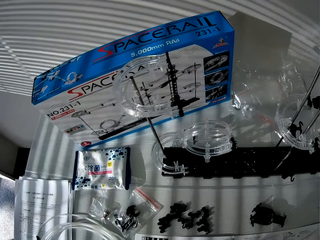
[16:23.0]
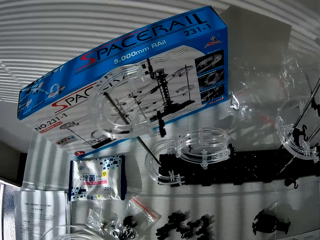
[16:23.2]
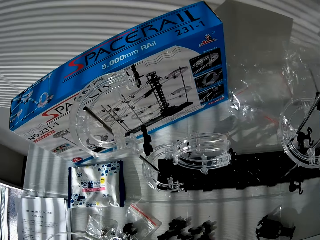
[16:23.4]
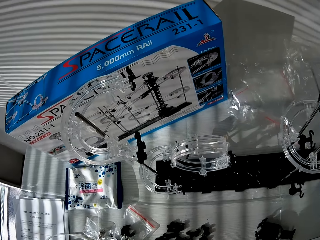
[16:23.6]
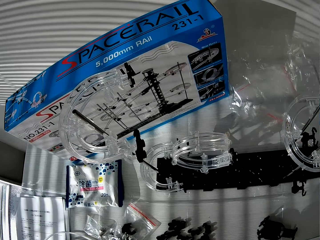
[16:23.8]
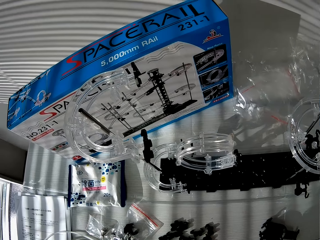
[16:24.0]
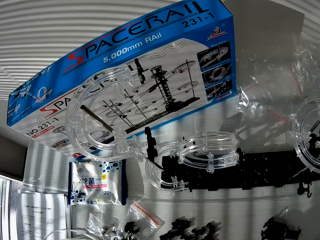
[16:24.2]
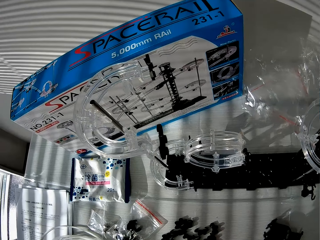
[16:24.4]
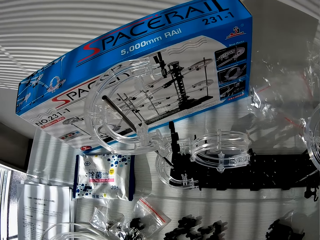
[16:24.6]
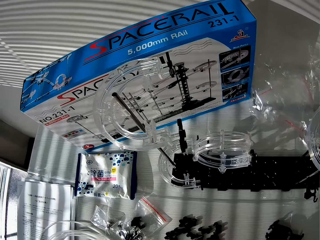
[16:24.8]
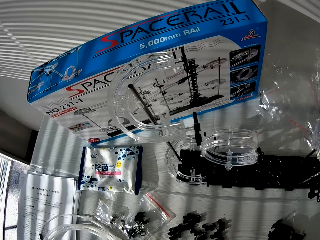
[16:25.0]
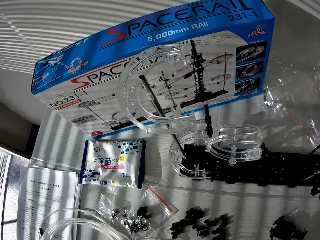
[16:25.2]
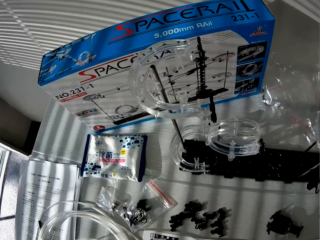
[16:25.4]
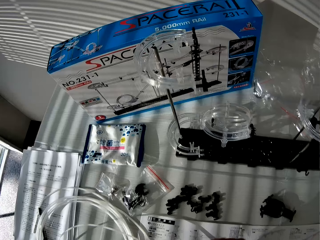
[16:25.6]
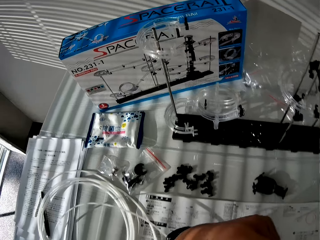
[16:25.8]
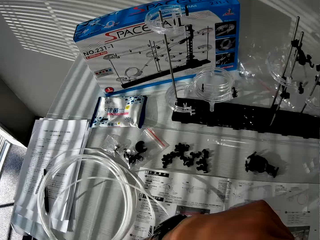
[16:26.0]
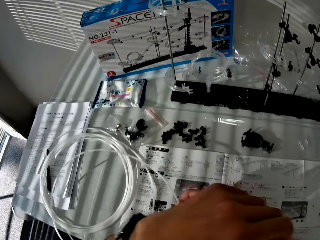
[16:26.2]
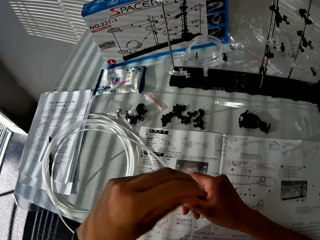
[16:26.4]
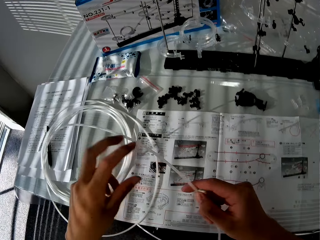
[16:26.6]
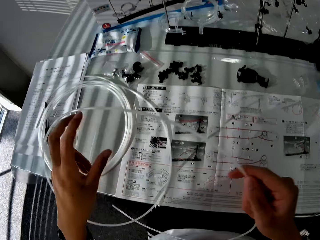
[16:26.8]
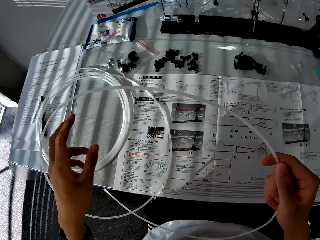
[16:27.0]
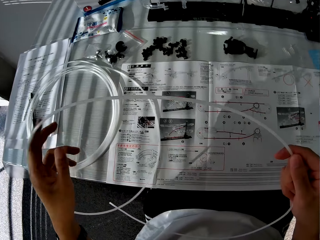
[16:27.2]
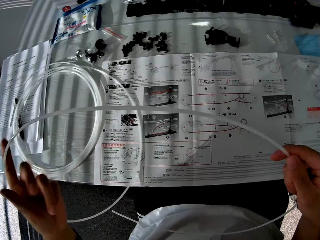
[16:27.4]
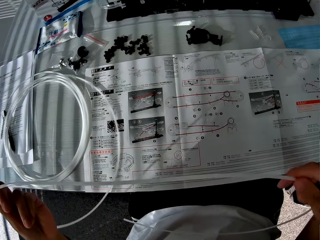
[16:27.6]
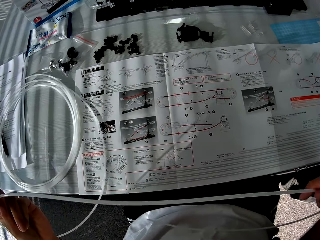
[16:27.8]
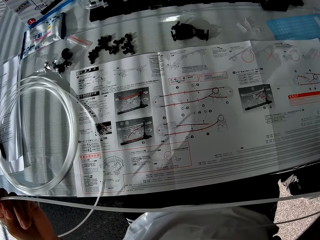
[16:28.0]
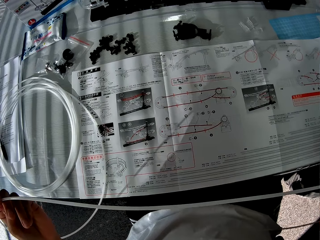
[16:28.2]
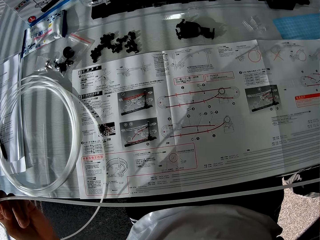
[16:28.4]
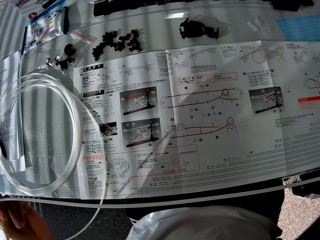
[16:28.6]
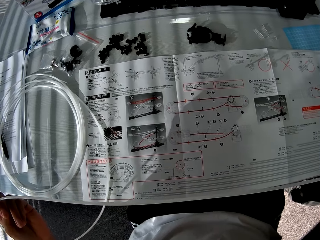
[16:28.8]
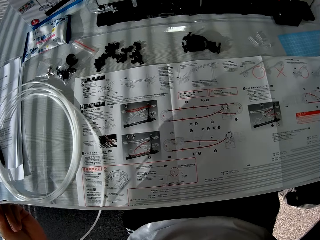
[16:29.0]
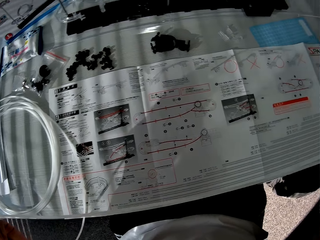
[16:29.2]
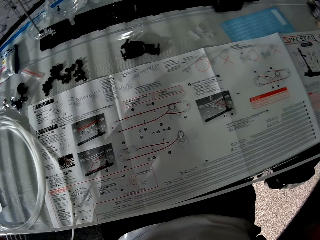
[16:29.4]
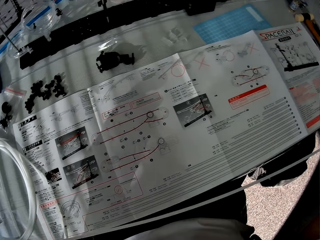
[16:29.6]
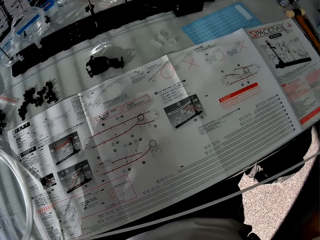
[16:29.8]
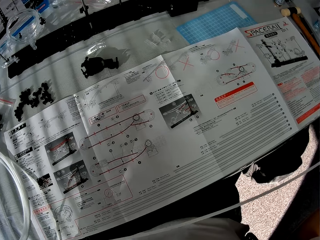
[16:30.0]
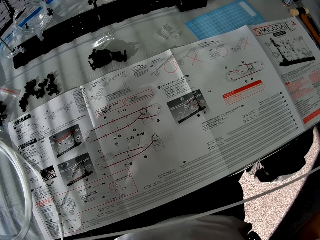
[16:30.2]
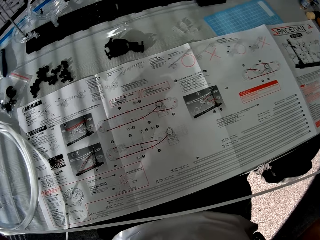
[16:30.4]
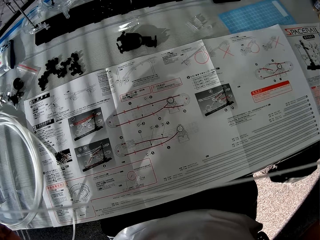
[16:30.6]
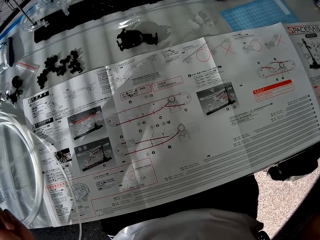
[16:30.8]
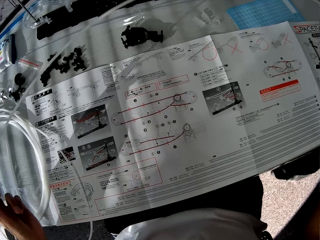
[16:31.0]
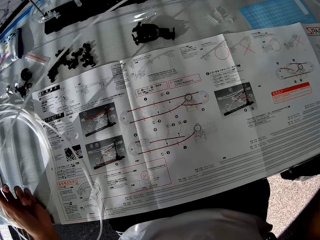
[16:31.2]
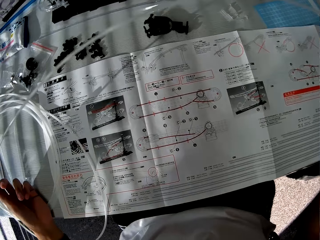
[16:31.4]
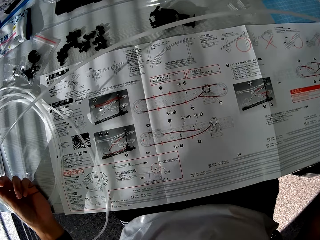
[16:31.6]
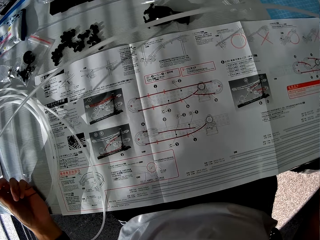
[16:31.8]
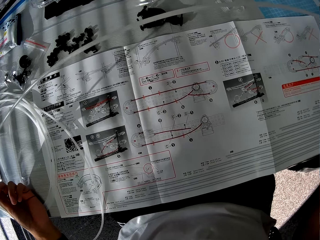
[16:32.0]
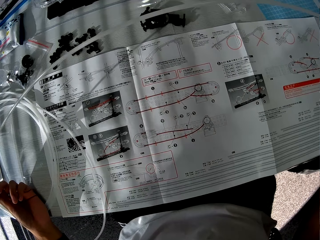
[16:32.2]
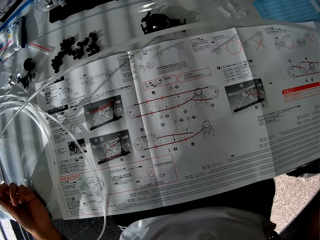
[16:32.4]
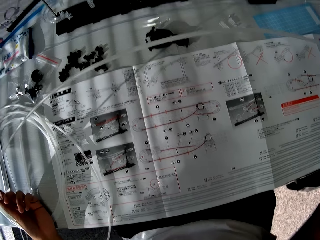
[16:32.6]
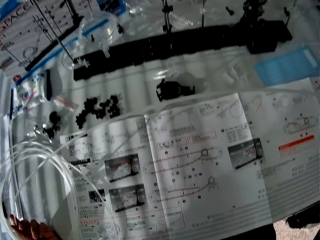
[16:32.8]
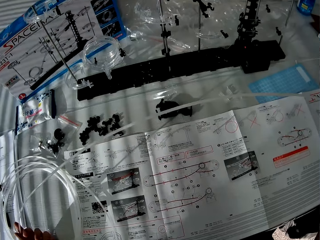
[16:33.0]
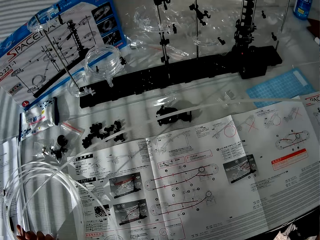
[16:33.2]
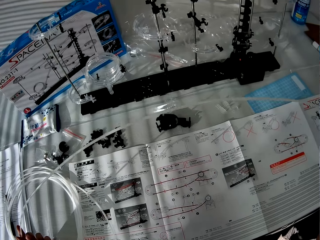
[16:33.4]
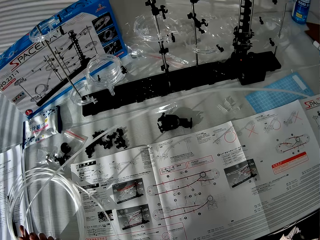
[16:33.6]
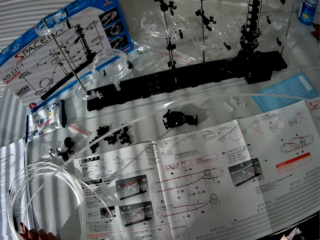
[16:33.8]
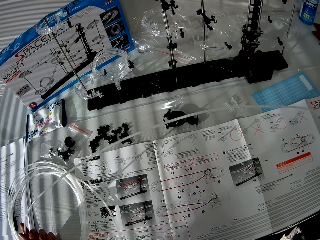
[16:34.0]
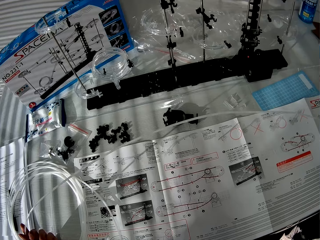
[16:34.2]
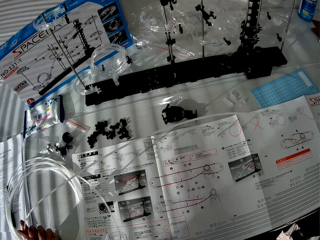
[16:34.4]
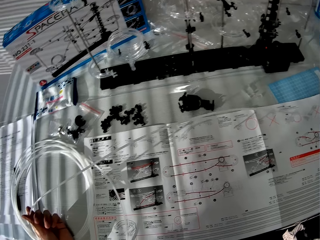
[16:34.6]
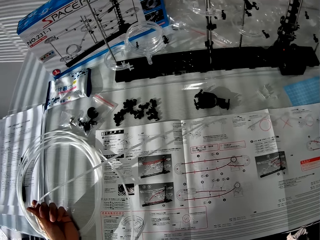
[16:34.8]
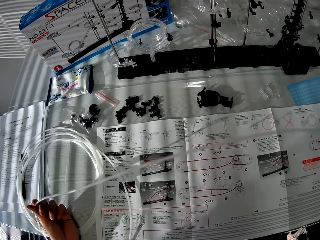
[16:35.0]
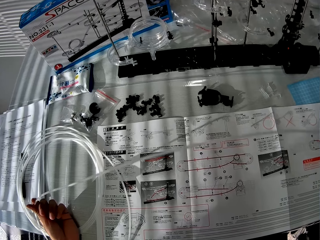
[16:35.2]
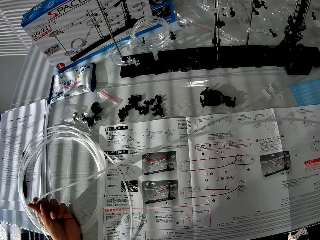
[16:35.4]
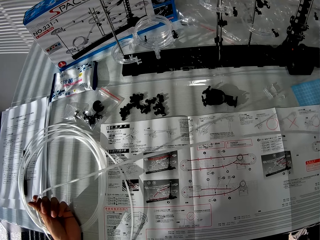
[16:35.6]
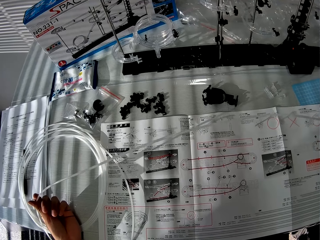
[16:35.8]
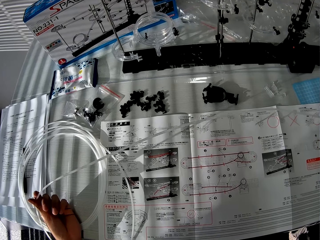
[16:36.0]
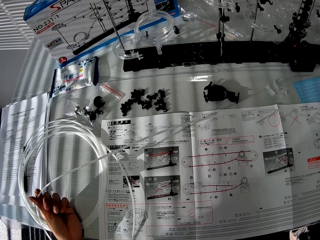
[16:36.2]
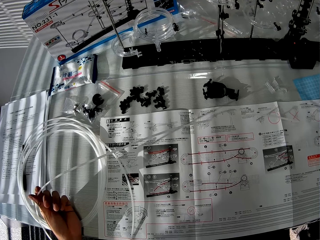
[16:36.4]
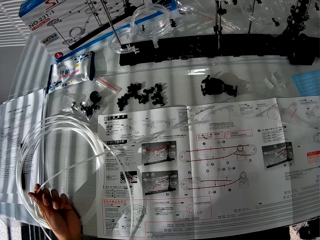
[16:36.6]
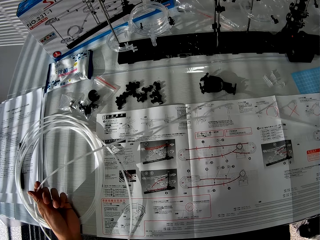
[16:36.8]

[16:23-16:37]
The camera wearer looks at the space rail. They pull the standard rail from the table. They look at the standard rail.

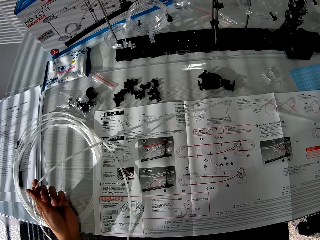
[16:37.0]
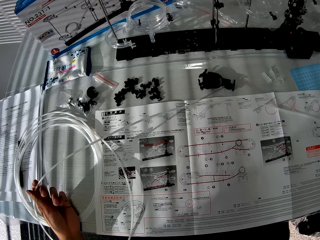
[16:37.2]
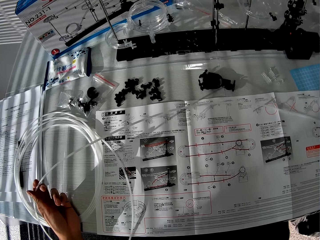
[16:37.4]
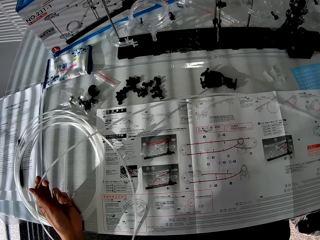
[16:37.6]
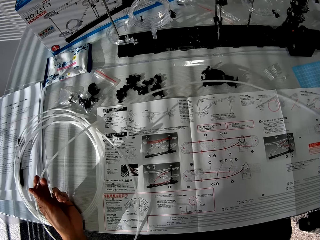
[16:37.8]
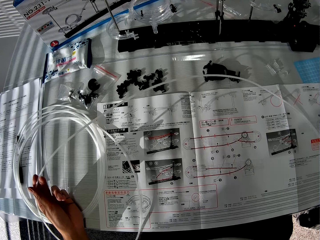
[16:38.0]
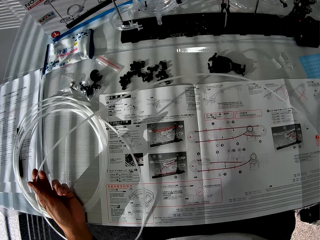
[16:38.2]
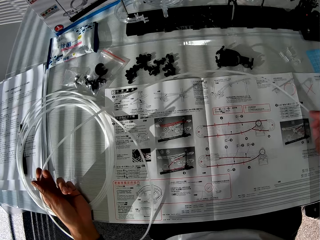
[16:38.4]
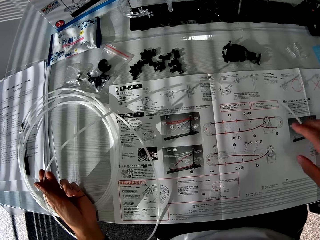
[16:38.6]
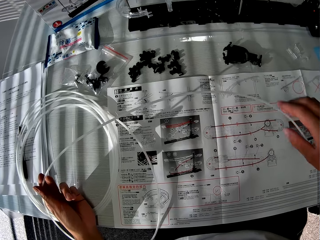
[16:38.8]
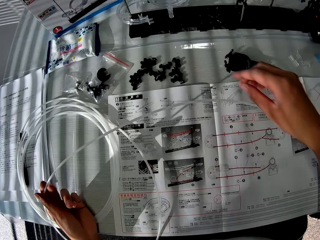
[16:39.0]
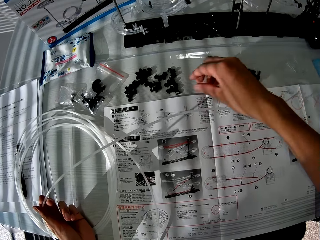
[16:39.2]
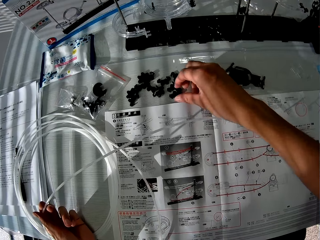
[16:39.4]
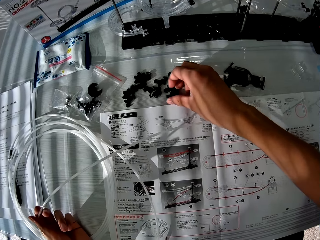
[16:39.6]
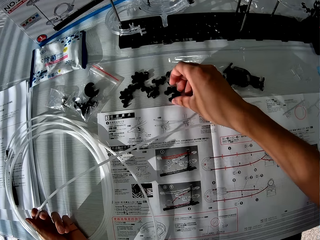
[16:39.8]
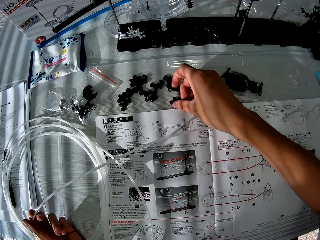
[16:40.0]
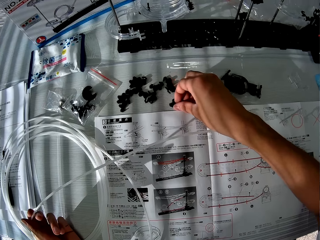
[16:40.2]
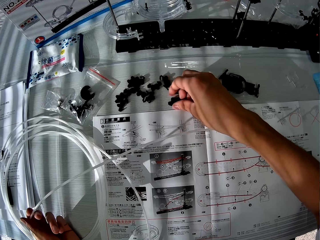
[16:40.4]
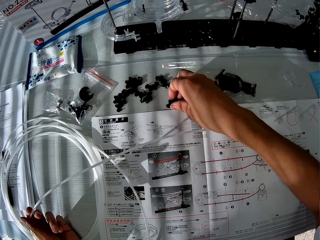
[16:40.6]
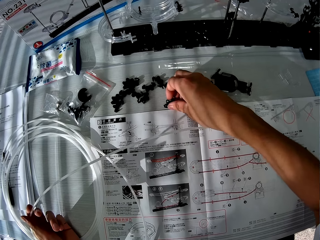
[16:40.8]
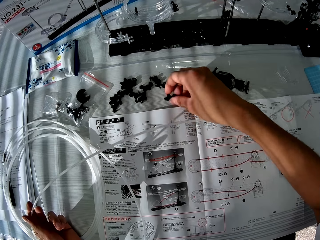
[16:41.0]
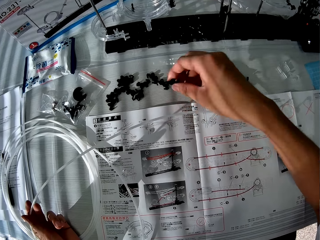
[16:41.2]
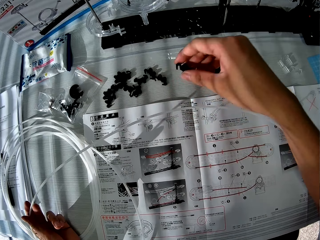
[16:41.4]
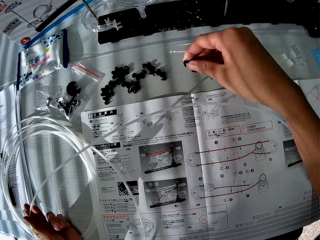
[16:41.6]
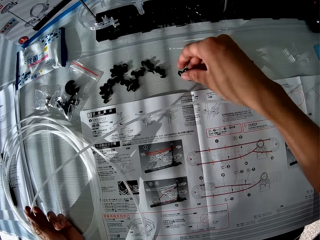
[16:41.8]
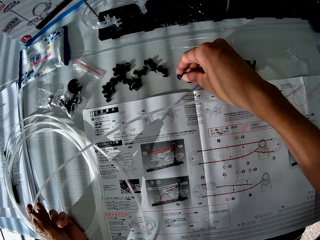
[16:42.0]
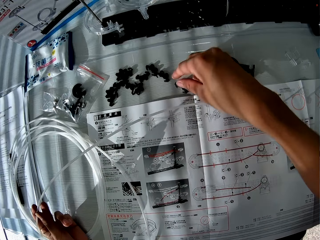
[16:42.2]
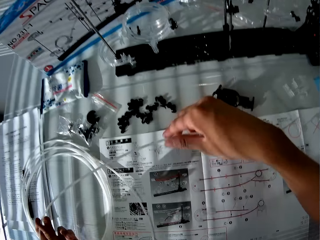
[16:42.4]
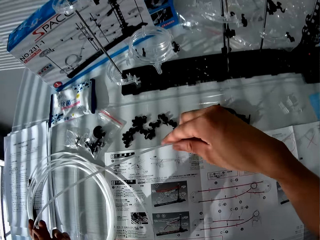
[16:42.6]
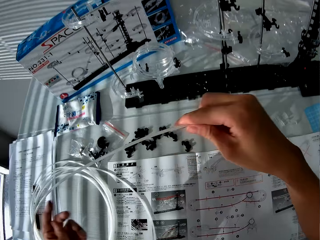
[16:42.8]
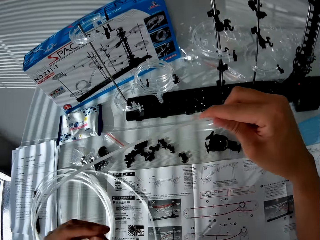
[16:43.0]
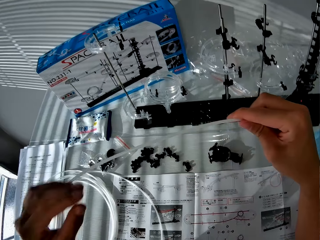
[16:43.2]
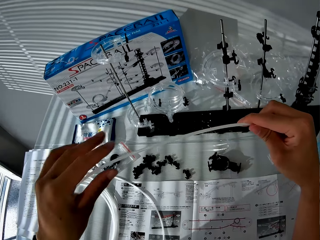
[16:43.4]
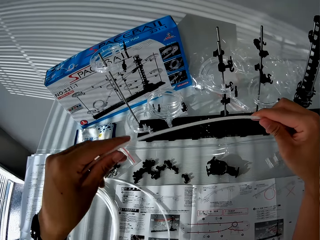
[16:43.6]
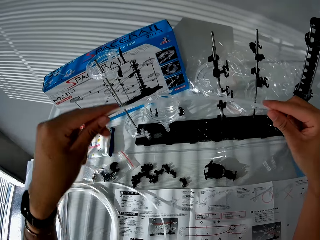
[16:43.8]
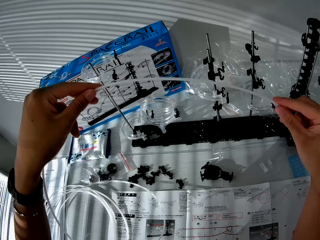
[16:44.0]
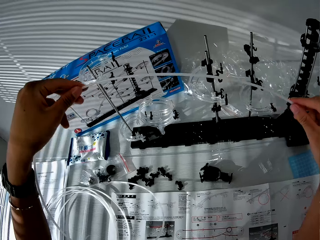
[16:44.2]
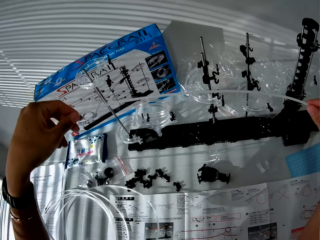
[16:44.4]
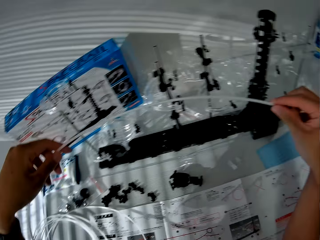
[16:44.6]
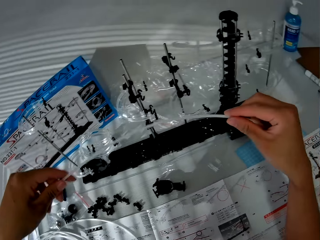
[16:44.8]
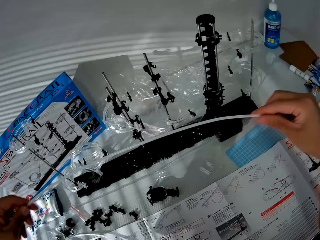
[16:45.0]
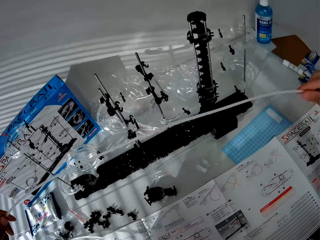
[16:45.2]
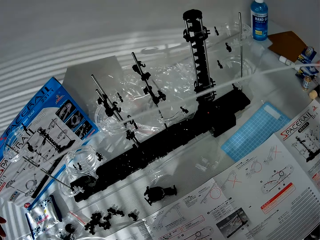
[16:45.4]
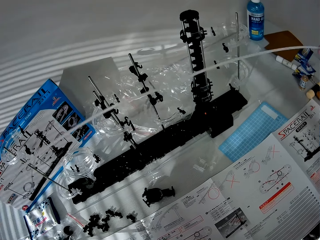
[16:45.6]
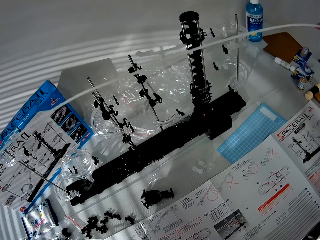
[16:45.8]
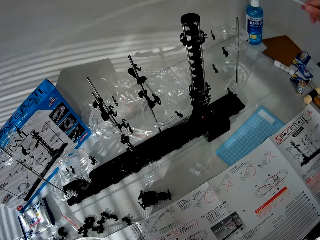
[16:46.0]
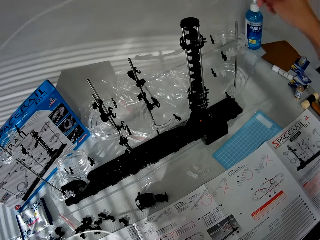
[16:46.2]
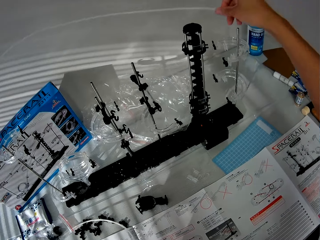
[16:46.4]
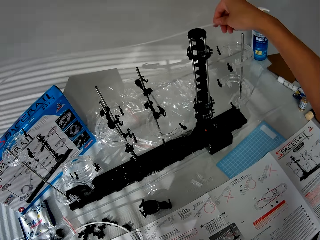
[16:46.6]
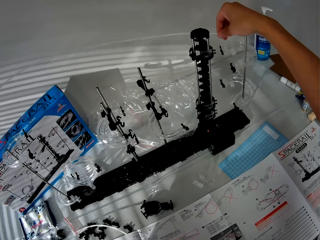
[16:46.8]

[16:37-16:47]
The camera wearer picks up the arm of the space rail from the table. They put the arm of the space rail on the table. They pull the standard rail from the table.
